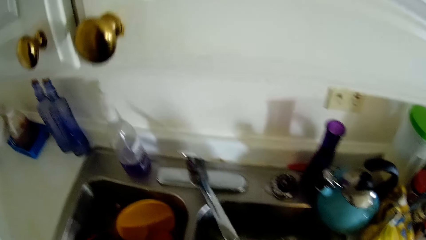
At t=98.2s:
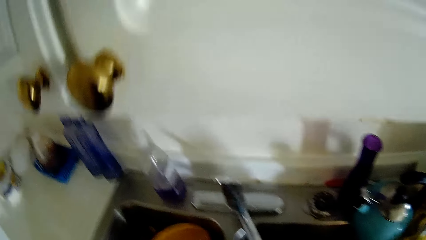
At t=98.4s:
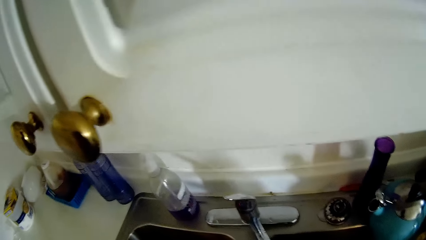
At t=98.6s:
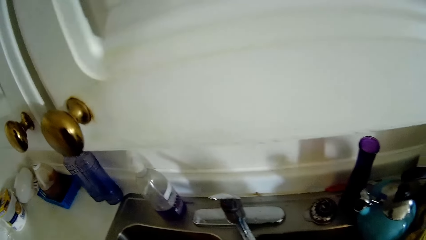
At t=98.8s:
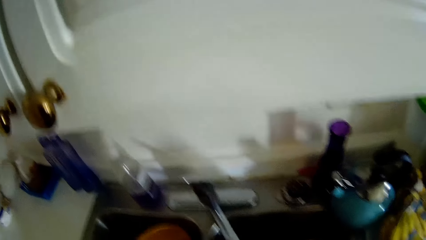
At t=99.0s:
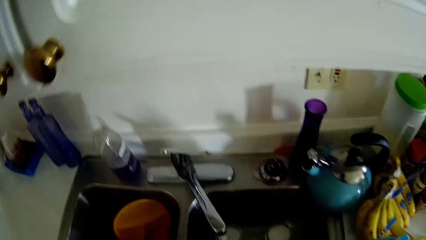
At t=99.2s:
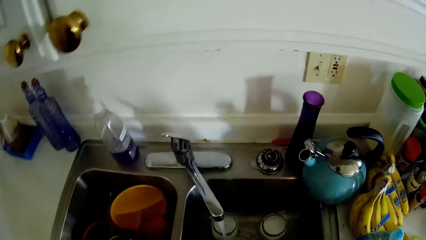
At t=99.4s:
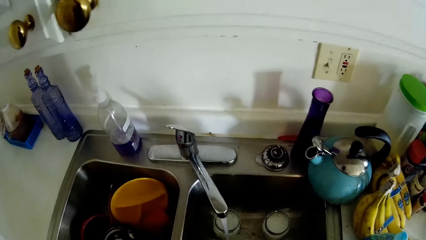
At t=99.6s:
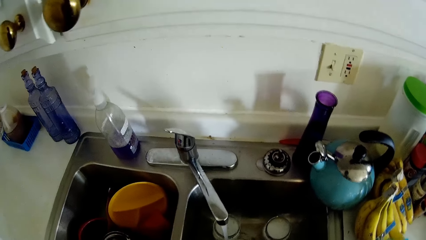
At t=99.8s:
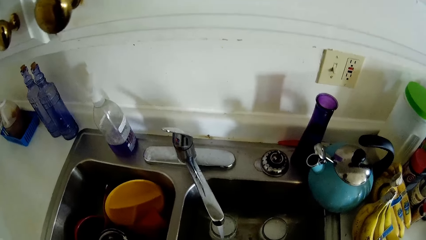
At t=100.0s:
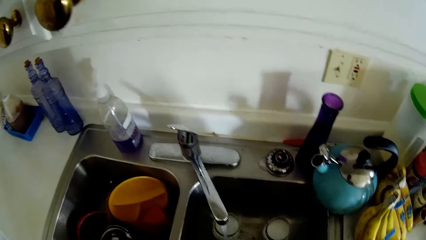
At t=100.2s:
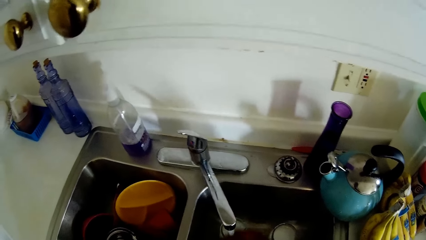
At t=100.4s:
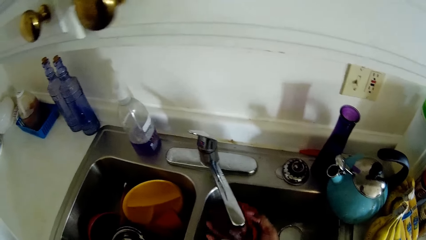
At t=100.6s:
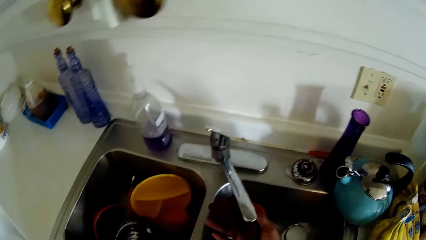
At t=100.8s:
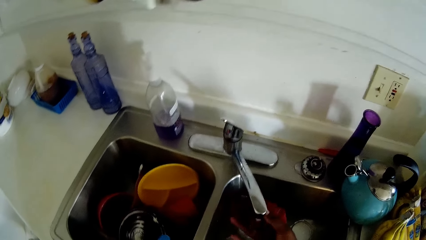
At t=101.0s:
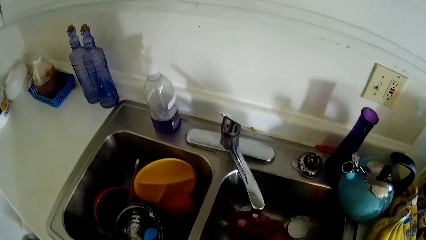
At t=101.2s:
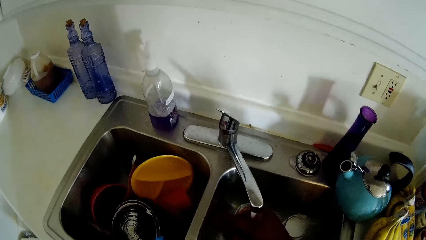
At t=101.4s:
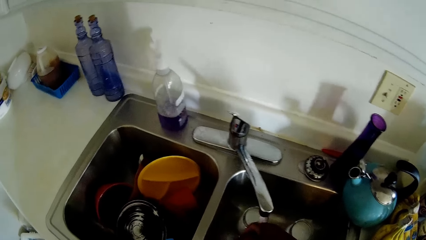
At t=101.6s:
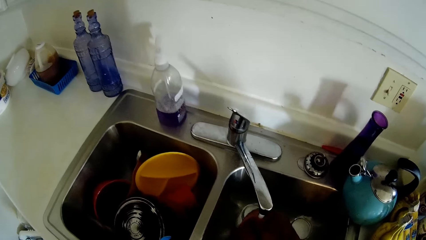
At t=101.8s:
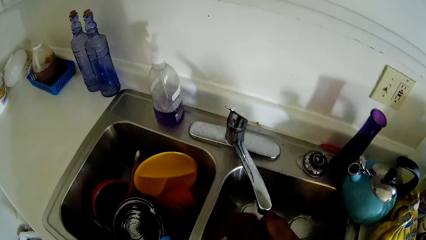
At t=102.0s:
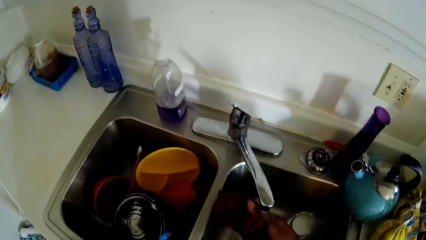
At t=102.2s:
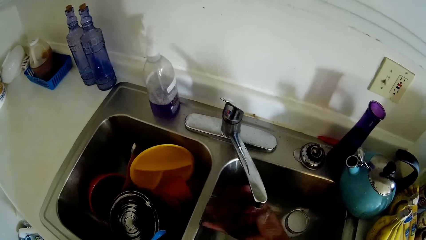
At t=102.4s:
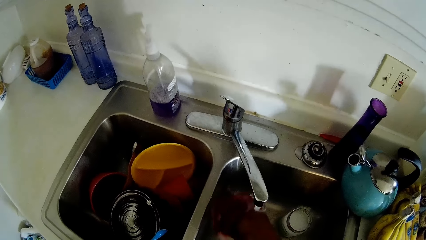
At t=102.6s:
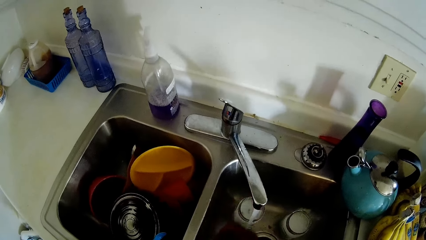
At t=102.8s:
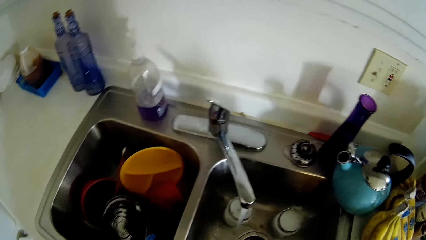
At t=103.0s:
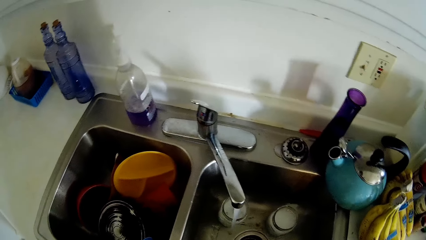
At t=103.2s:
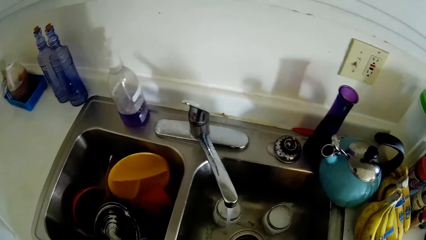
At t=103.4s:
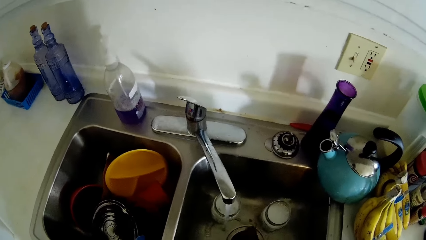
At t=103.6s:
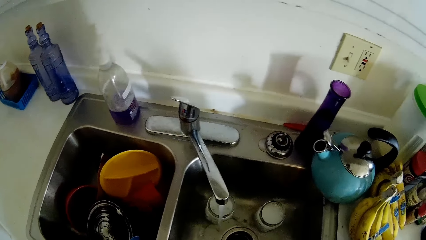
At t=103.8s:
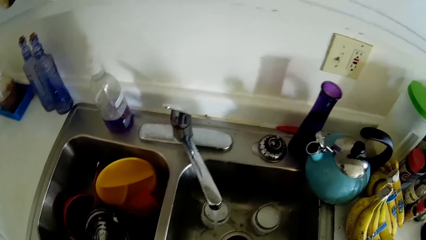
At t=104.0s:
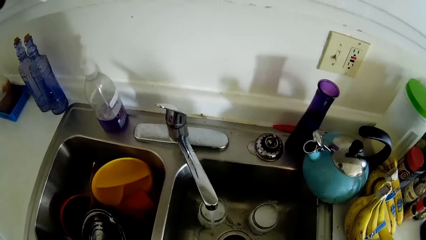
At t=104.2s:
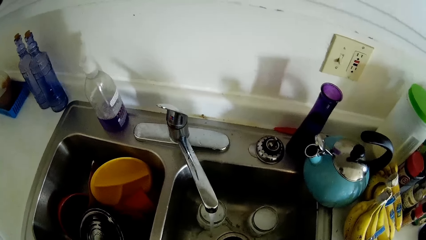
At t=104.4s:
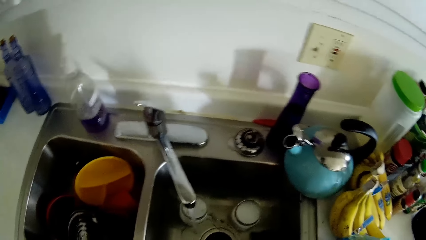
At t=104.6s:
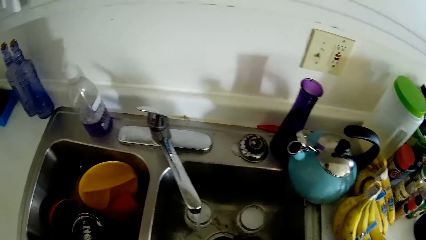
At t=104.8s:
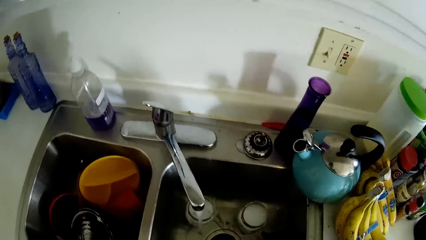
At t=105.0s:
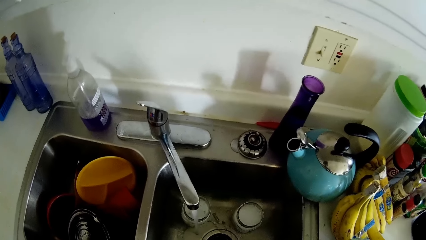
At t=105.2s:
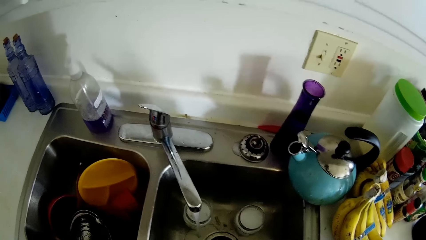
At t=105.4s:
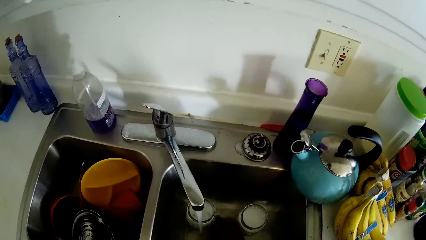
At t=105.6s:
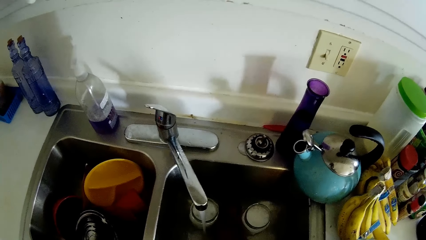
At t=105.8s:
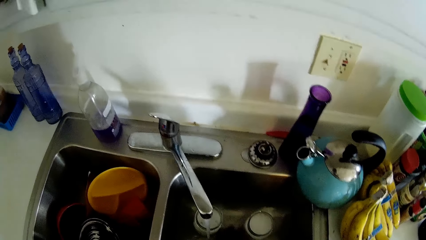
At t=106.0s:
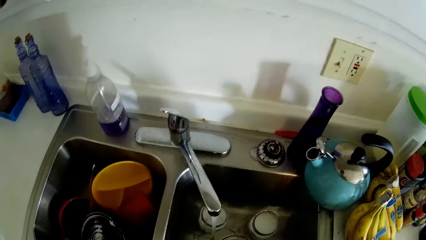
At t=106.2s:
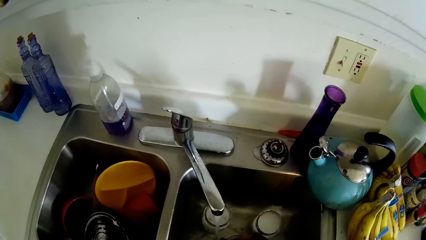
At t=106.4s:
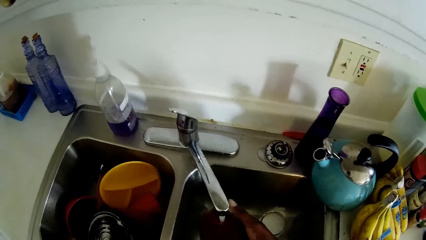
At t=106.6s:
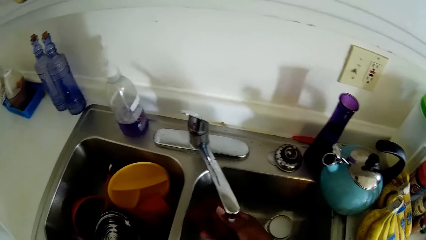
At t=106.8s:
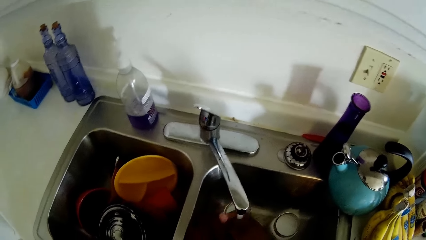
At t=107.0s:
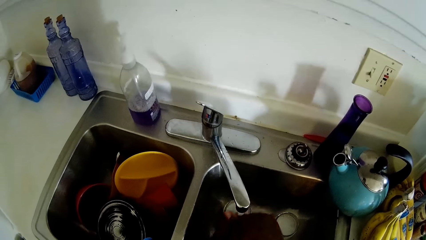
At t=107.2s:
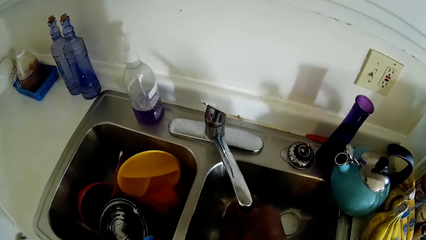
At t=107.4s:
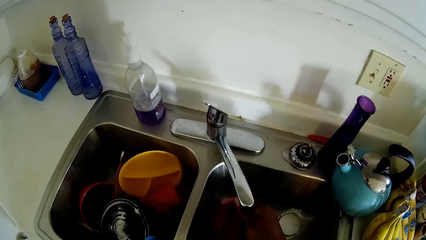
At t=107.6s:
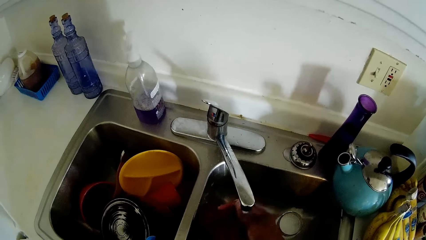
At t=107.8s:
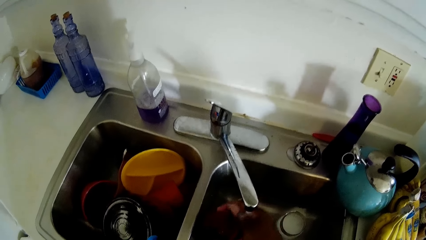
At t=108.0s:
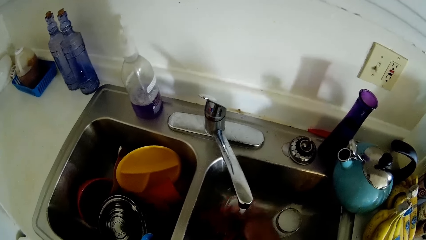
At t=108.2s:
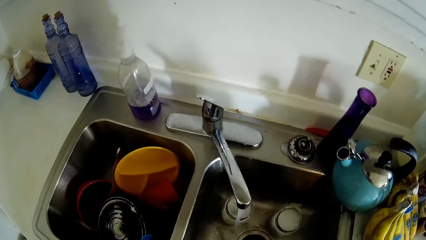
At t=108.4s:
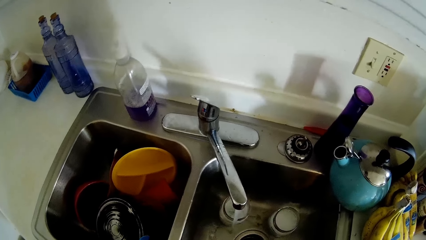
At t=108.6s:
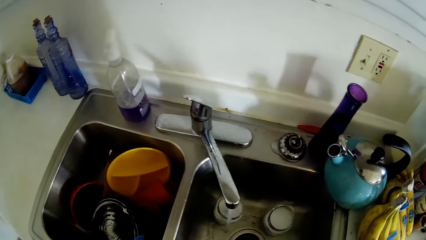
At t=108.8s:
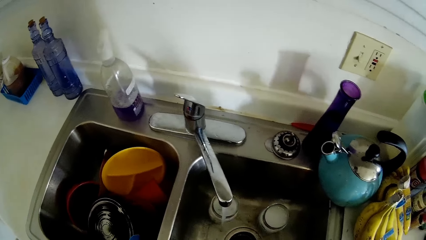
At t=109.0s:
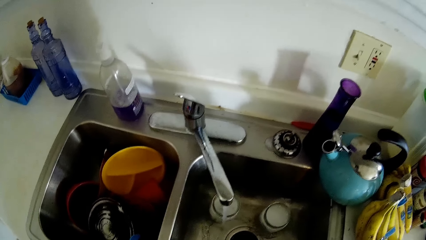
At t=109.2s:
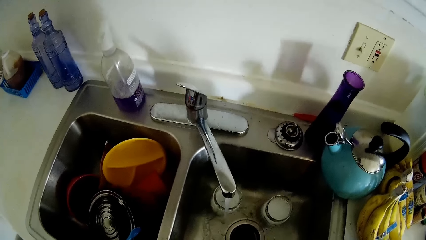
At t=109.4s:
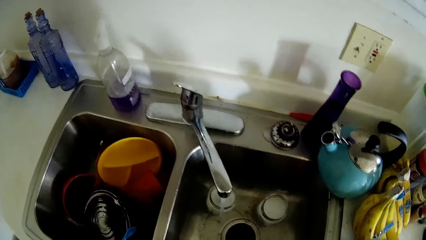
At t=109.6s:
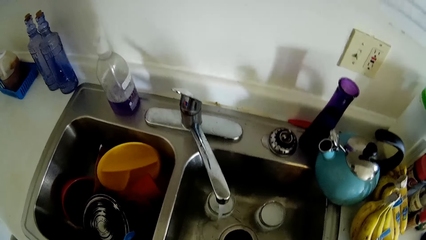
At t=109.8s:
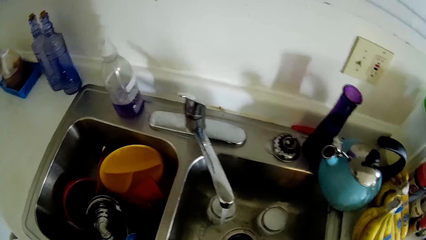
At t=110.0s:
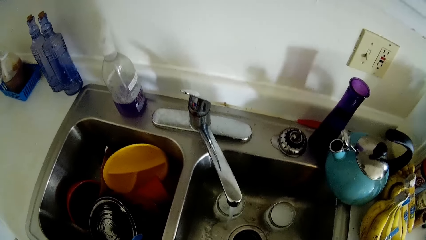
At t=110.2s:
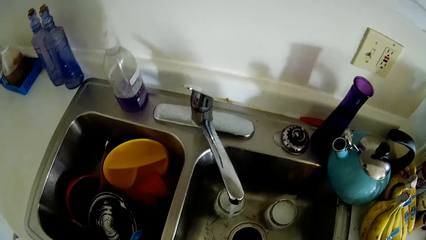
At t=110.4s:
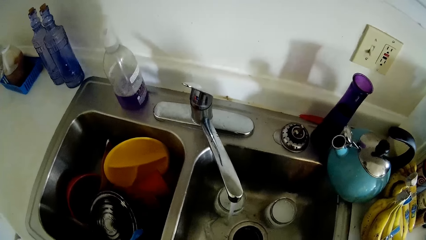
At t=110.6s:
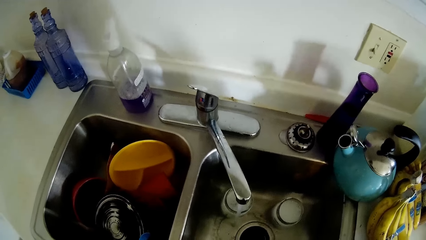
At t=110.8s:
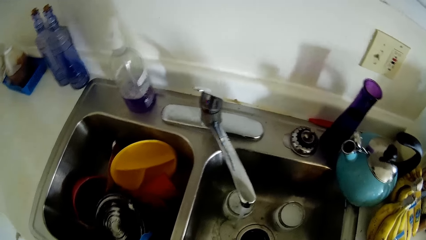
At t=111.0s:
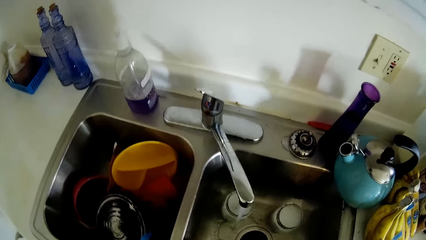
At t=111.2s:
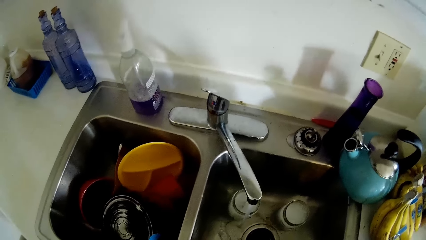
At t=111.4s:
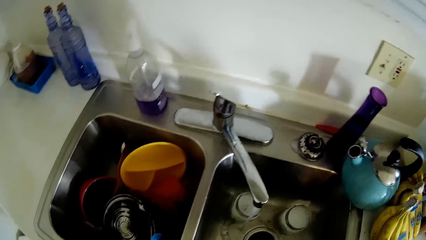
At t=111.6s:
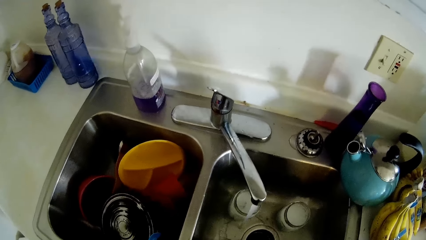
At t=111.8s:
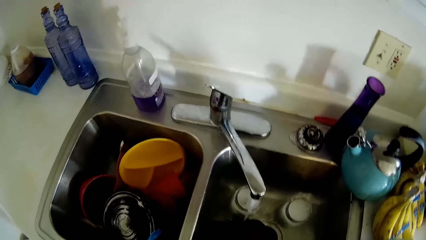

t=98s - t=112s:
The camera wearer rinses a napkin at the tap with her right hand. She packs dirt in the sink with her right hand. She rinses the napkin at the tap with her right hand.
